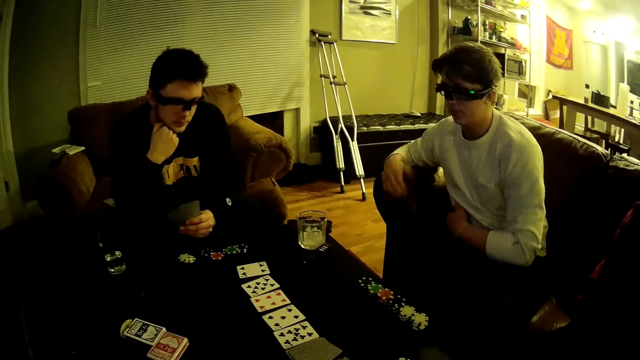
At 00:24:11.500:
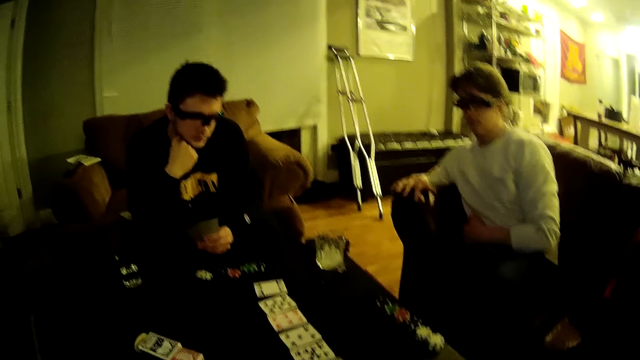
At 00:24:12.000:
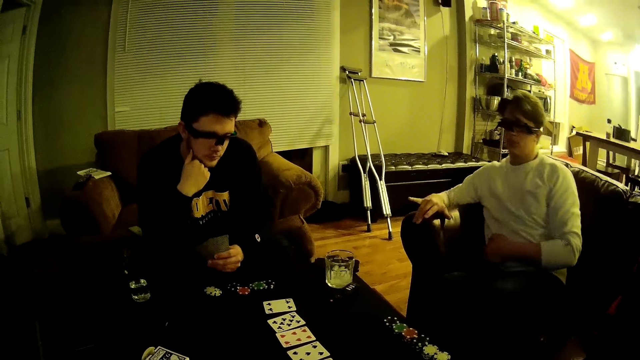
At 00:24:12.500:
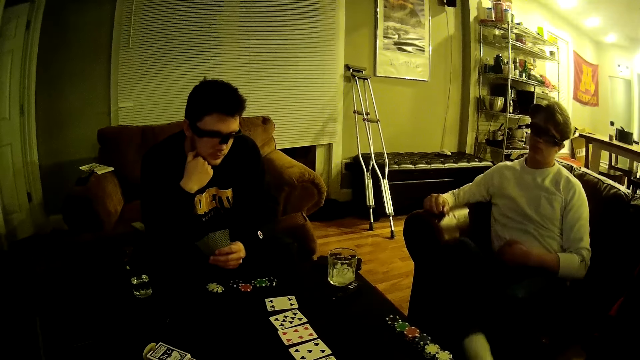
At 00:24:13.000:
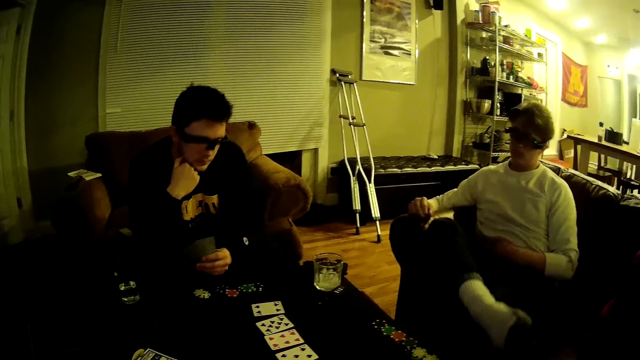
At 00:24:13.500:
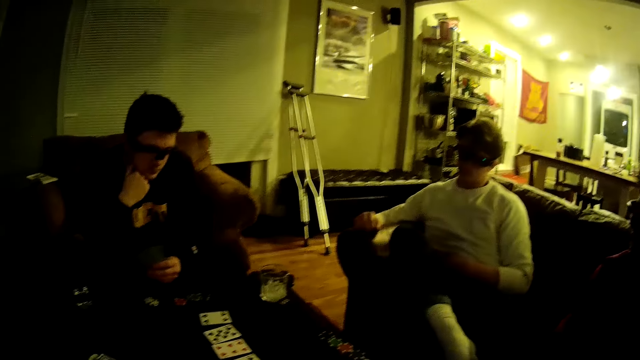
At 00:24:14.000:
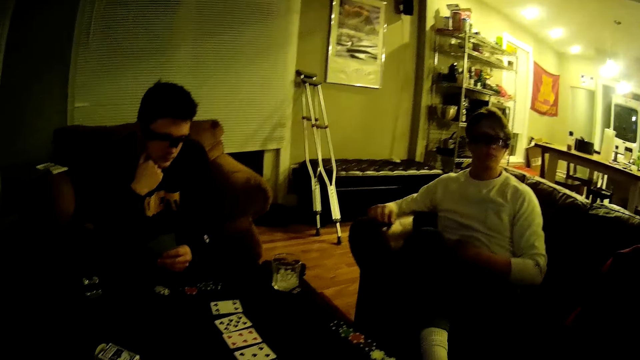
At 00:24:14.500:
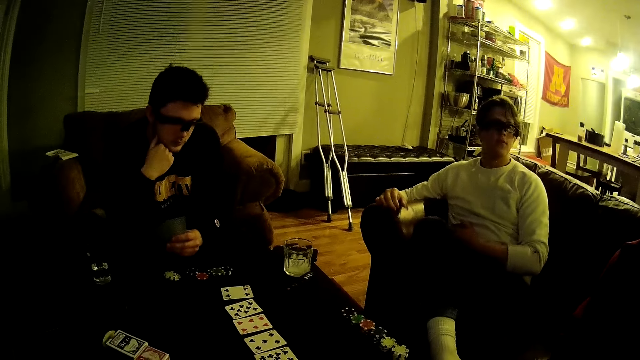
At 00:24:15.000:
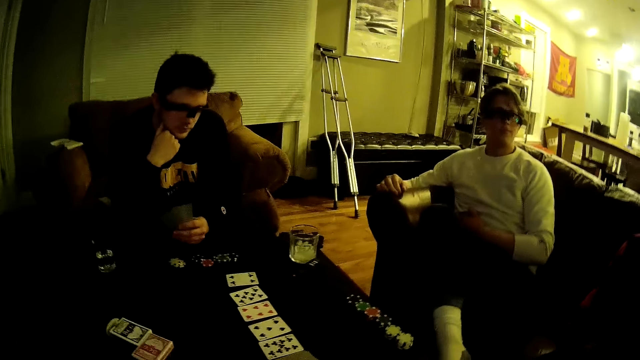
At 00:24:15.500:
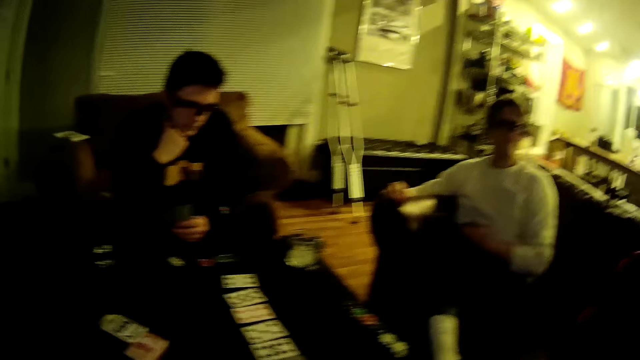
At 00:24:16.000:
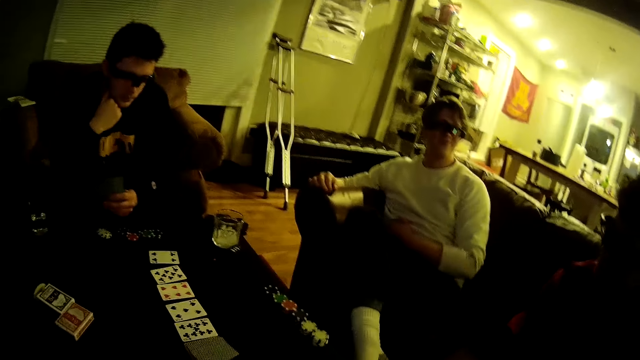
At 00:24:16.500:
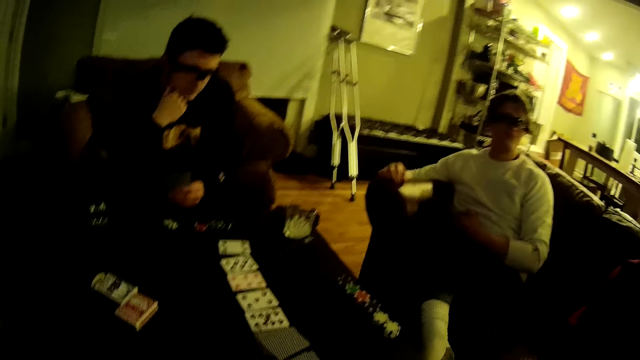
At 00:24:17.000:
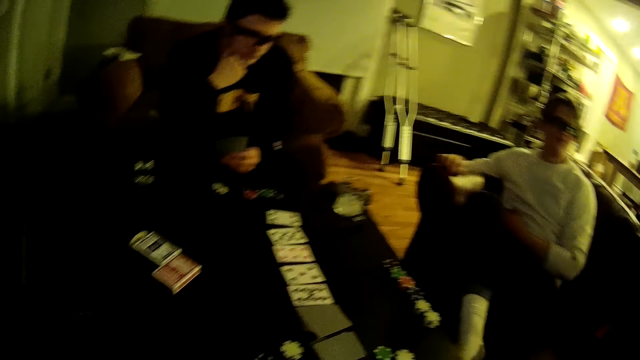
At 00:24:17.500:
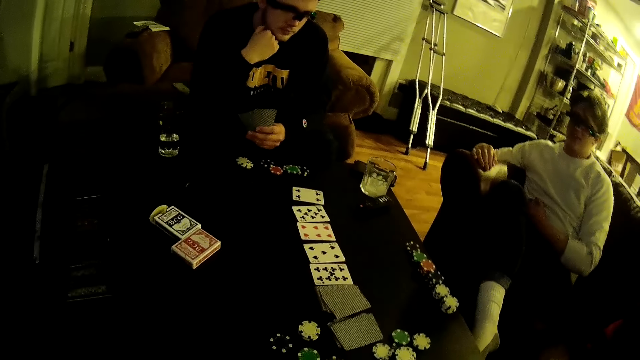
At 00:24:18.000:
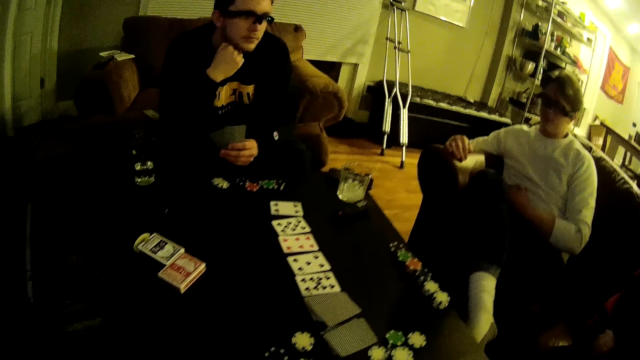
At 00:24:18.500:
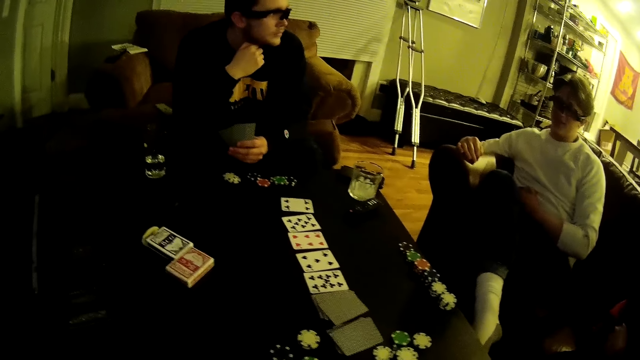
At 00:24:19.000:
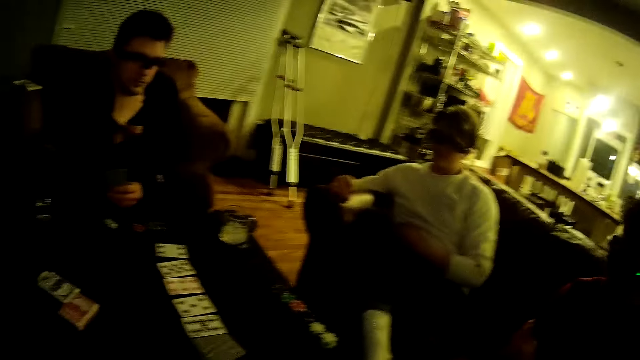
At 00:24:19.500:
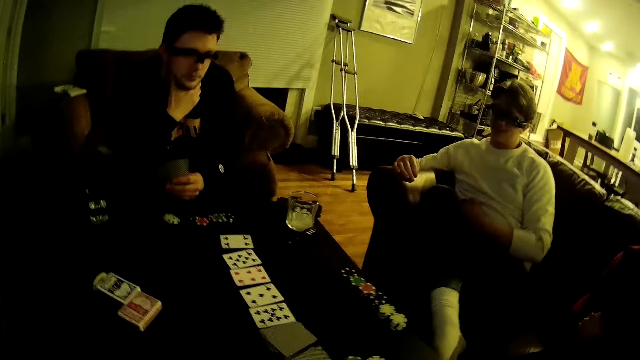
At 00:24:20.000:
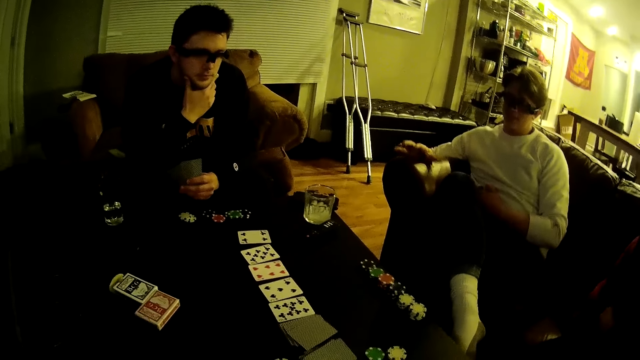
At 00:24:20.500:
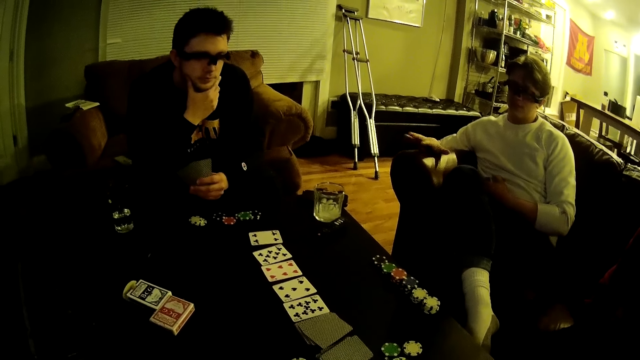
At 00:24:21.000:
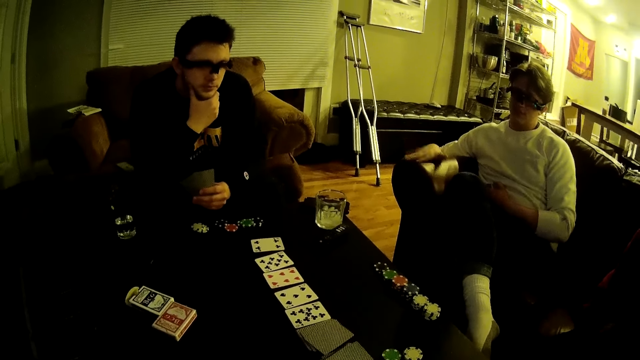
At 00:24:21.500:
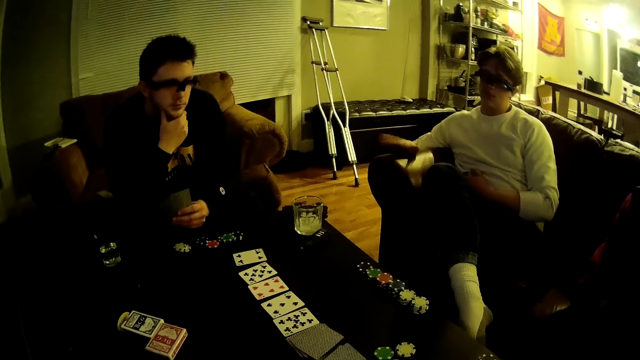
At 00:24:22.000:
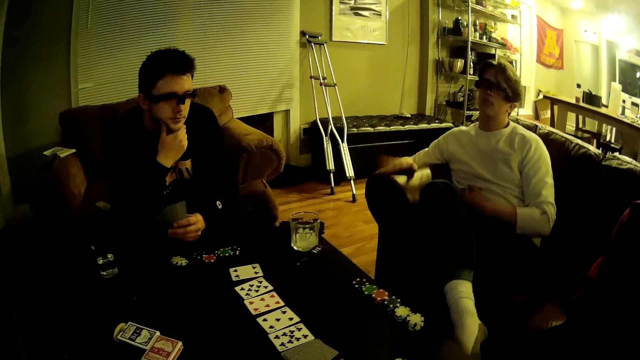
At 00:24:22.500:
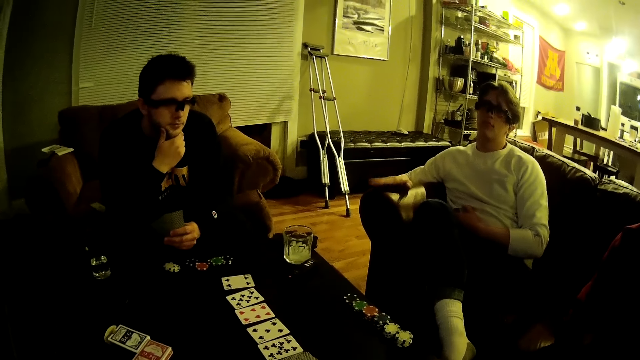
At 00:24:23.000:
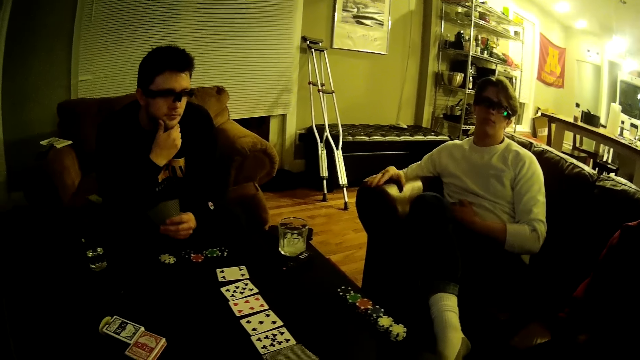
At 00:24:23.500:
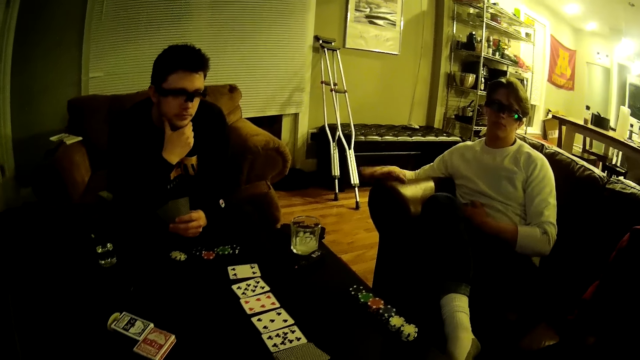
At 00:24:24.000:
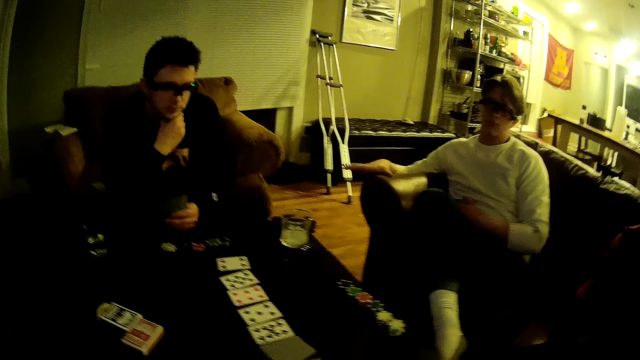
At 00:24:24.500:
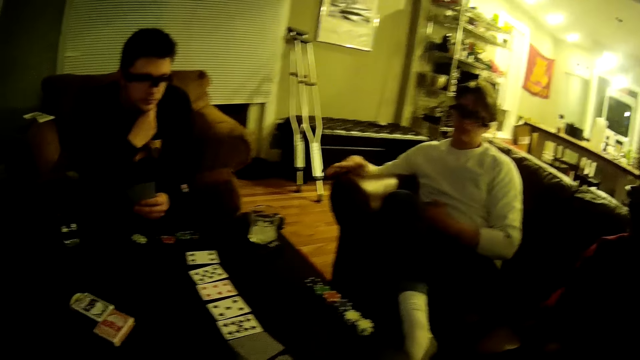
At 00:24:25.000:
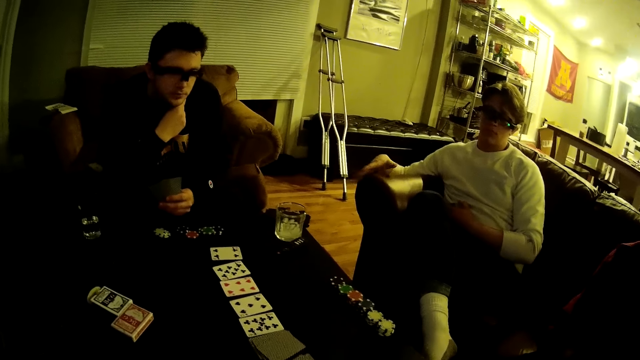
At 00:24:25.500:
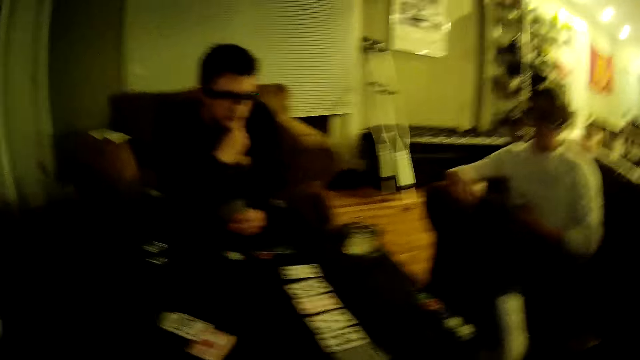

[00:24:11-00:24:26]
A man leans back and crosses his legs. Another man moves his hand. The first man taps his hand on the arm of the sofa. The camera wearer converses with another man.

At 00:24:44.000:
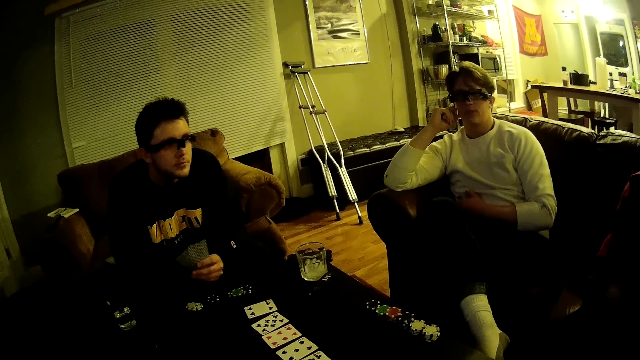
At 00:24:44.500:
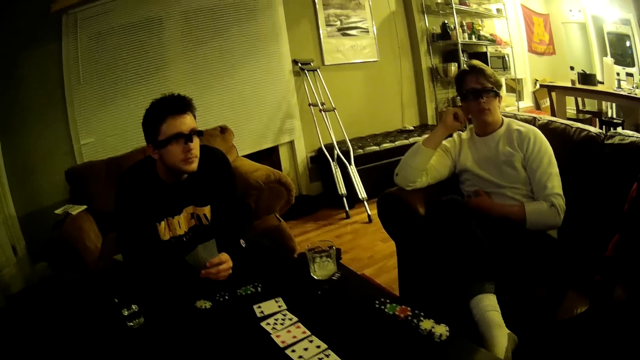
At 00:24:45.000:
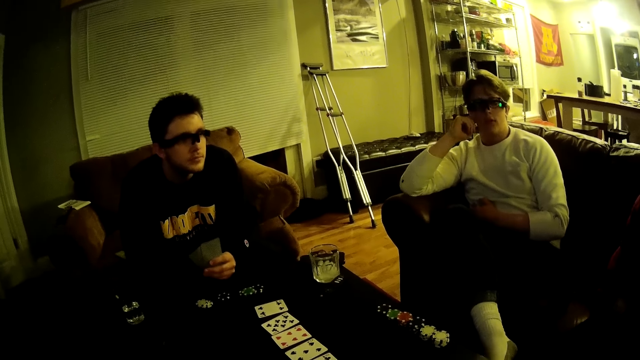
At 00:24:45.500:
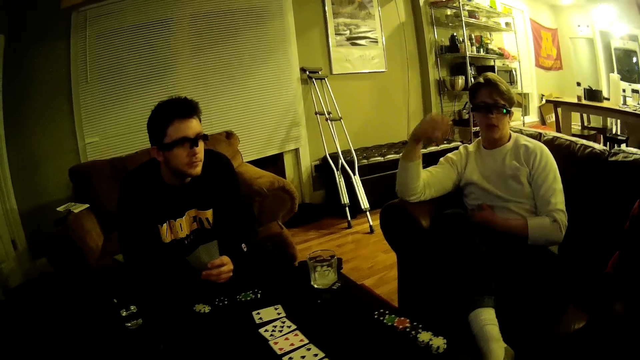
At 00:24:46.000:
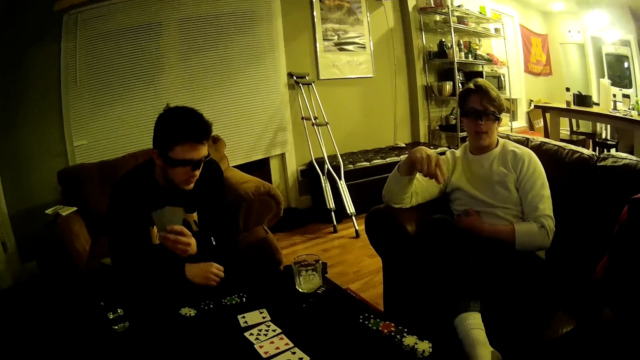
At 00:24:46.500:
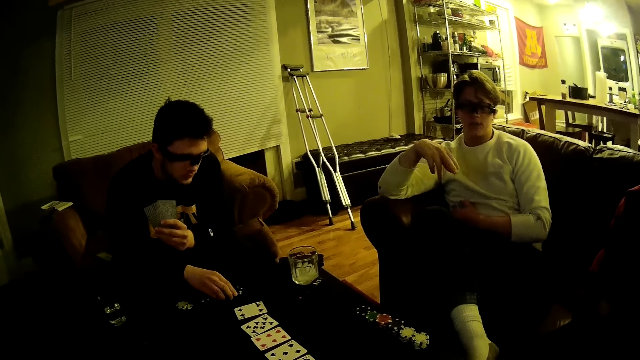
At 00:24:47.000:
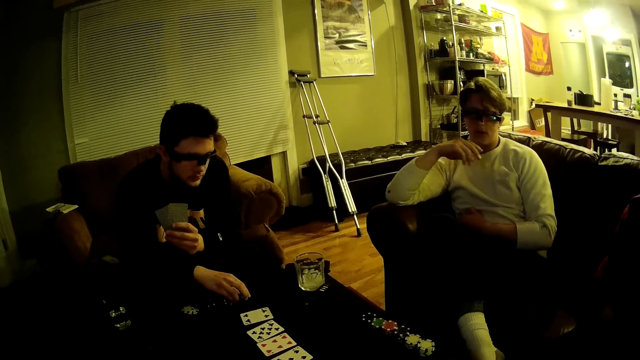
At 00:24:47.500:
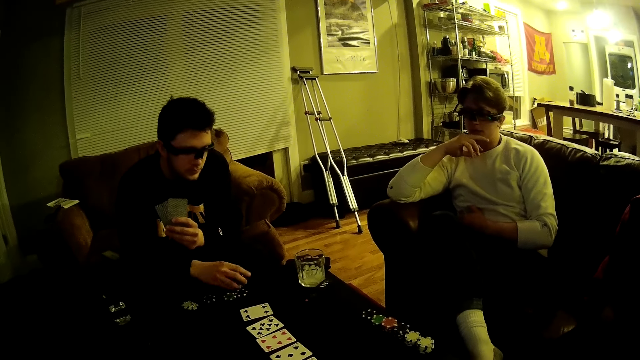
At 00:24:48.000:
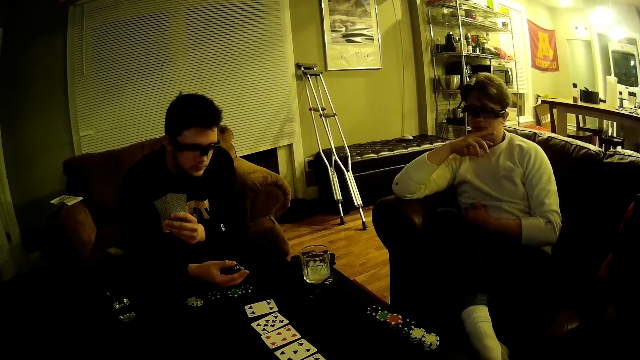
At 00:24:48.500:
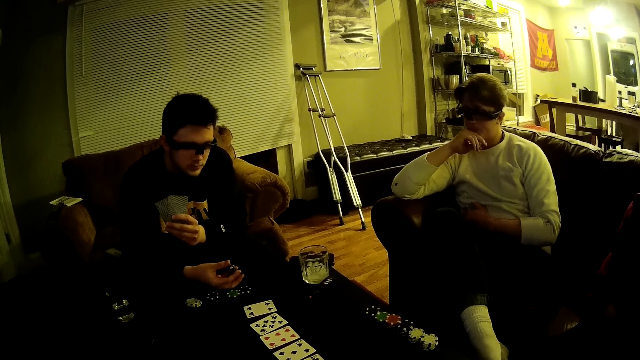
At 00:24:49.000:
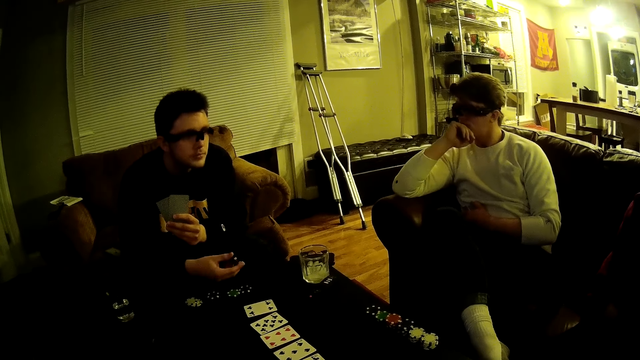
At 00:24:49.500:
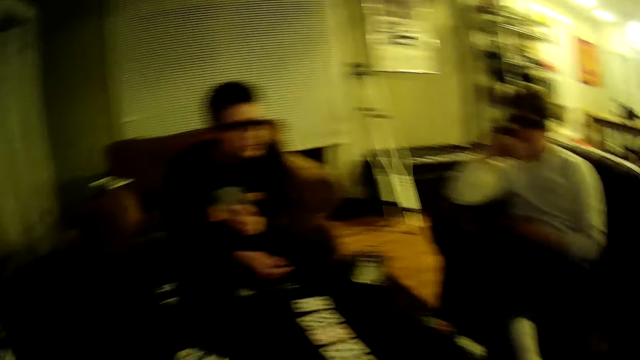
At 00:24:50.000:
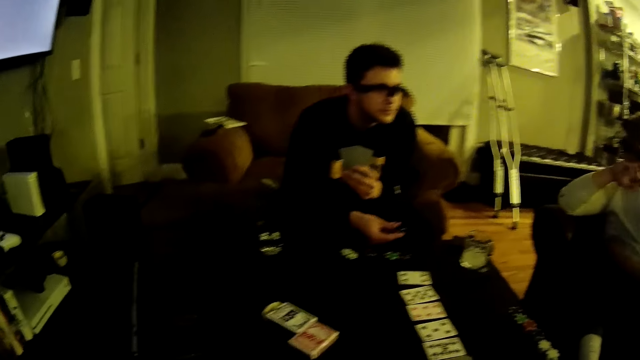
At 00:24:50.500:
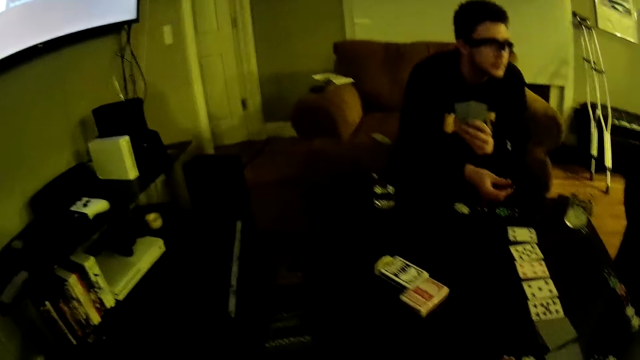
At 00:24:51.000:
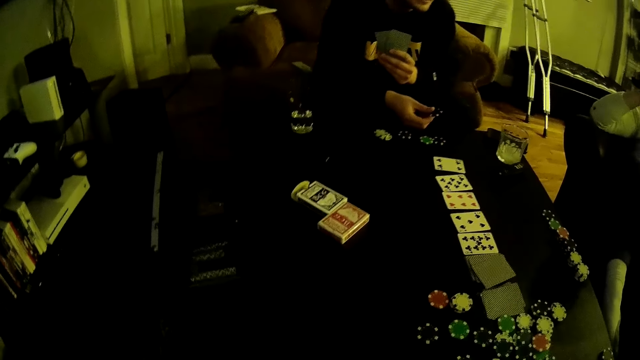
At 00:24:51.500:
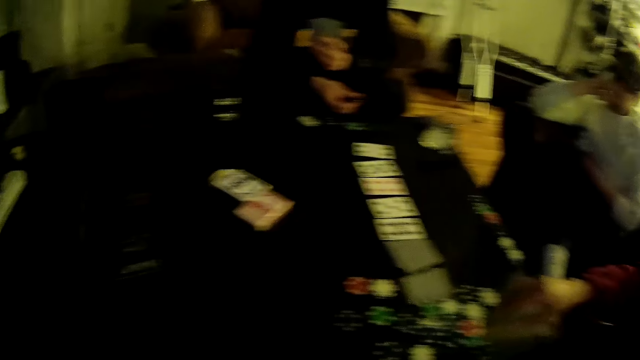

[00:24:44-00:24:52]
A man converses with the camera wearer. Another man moves his hand. Another man picks a poker dice on the table. Another man picks poker chips from the table with his right hand.
